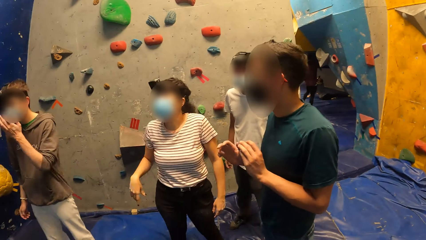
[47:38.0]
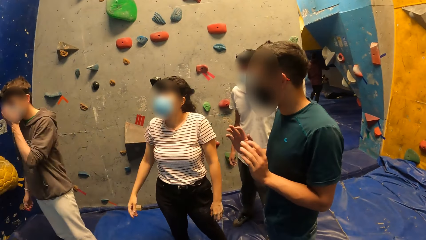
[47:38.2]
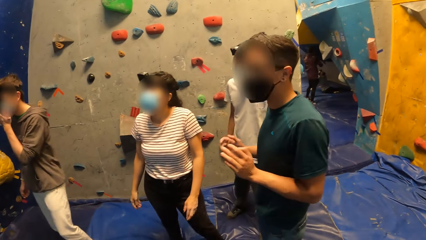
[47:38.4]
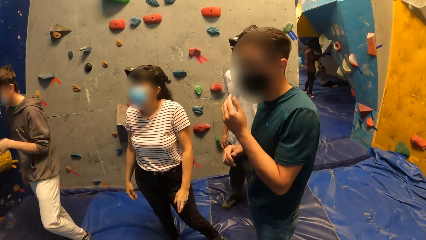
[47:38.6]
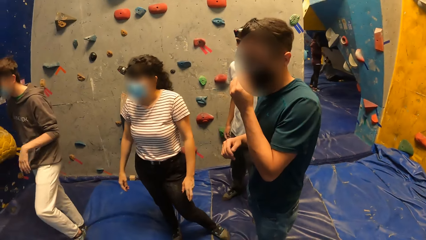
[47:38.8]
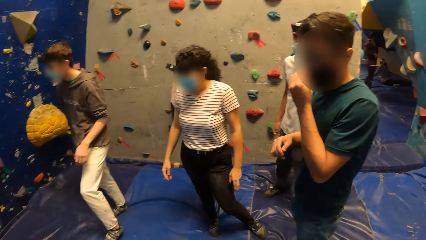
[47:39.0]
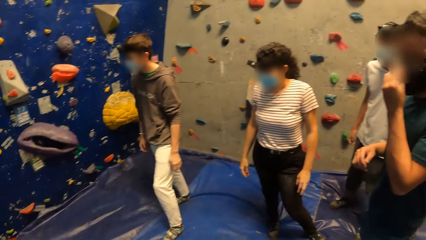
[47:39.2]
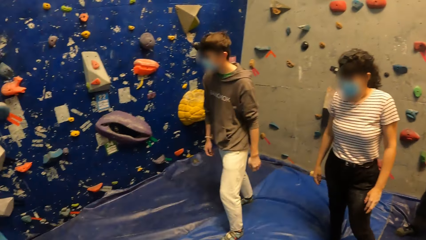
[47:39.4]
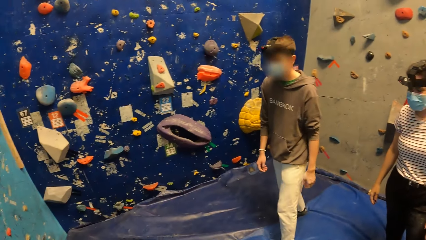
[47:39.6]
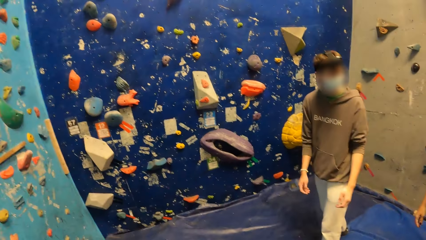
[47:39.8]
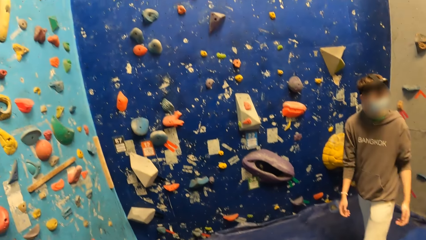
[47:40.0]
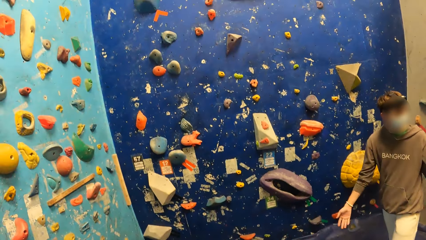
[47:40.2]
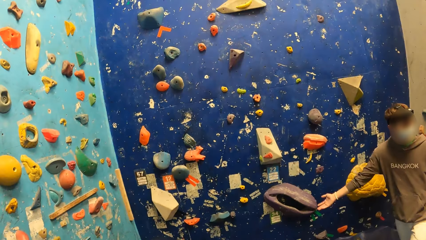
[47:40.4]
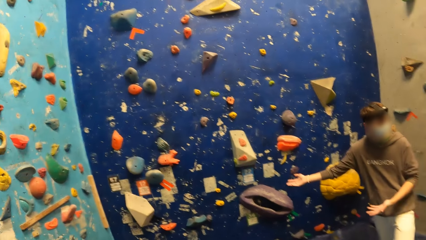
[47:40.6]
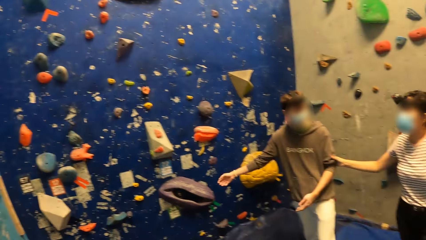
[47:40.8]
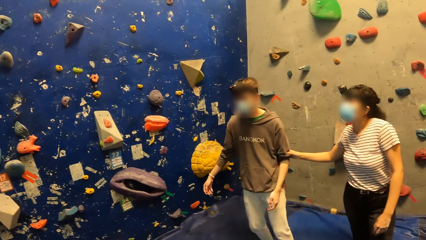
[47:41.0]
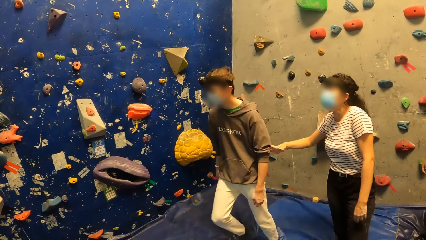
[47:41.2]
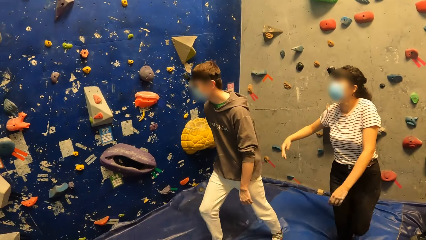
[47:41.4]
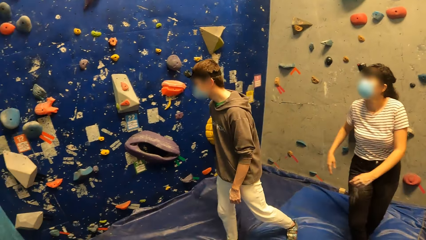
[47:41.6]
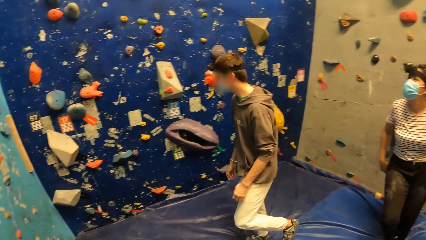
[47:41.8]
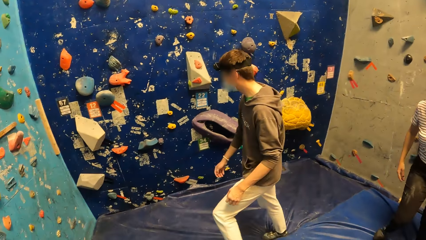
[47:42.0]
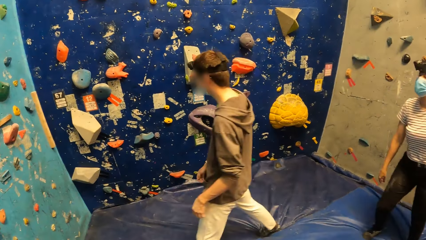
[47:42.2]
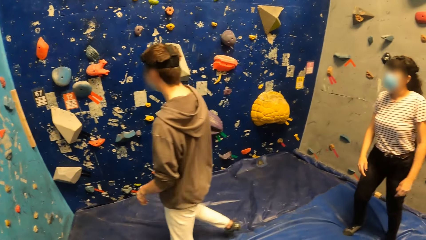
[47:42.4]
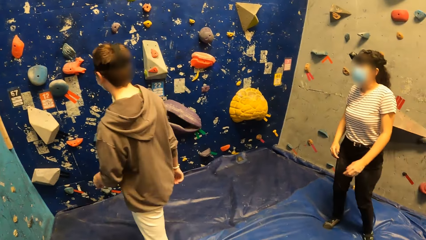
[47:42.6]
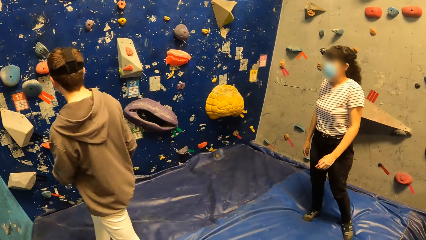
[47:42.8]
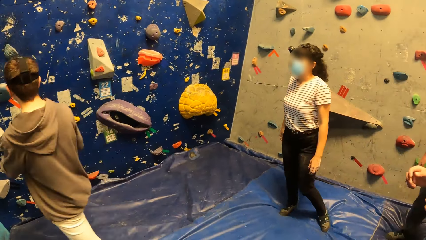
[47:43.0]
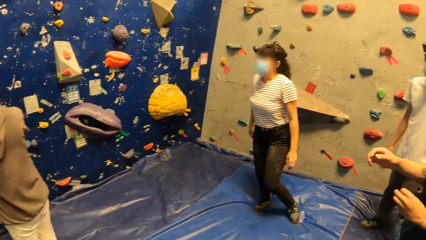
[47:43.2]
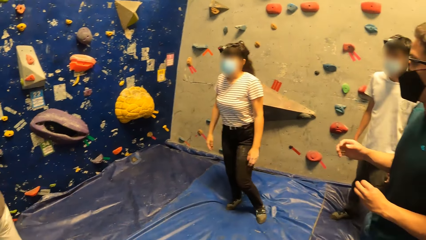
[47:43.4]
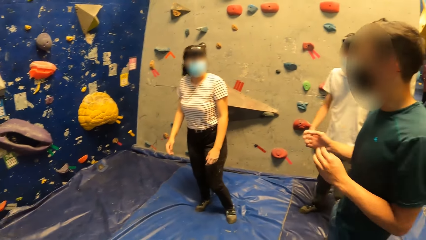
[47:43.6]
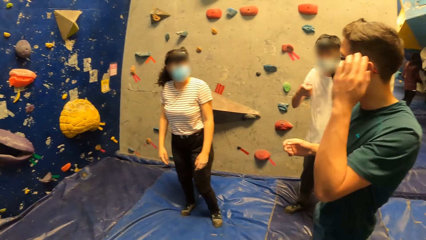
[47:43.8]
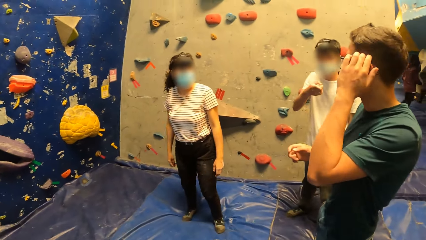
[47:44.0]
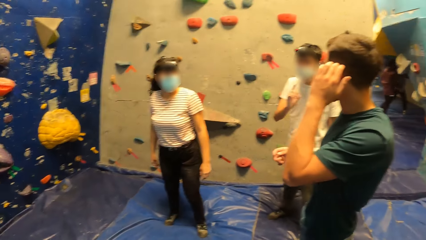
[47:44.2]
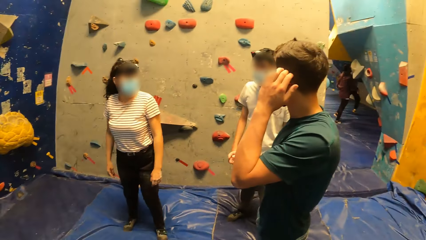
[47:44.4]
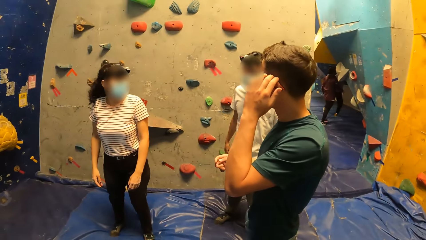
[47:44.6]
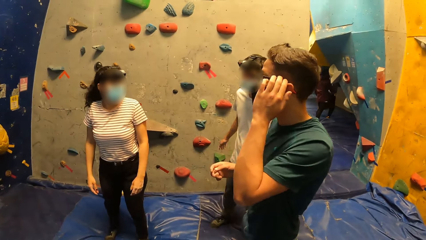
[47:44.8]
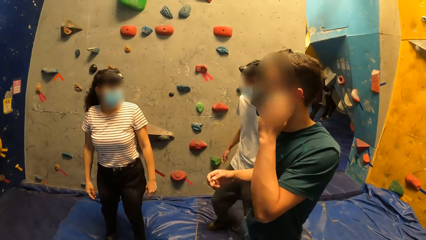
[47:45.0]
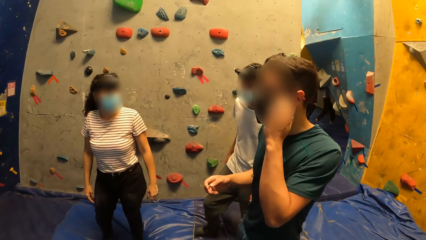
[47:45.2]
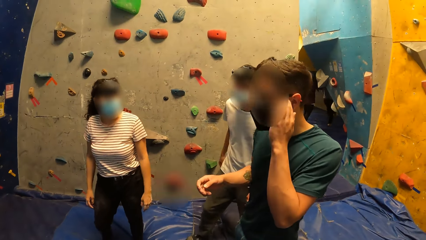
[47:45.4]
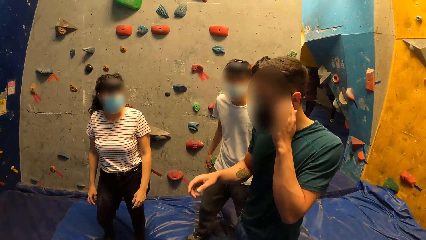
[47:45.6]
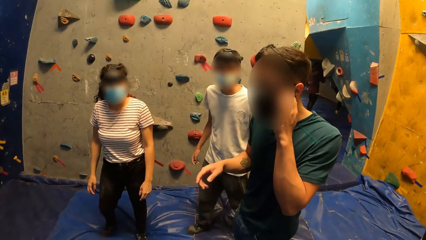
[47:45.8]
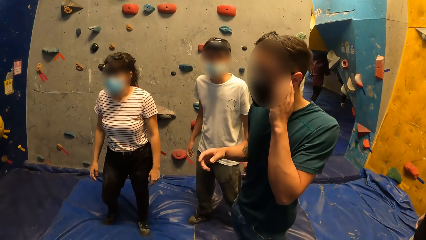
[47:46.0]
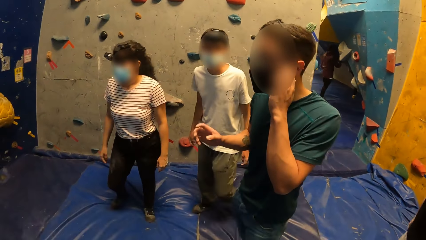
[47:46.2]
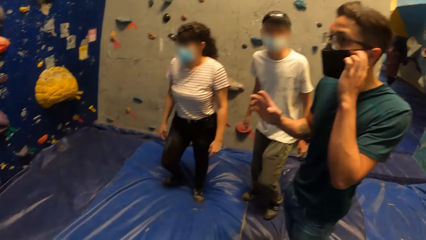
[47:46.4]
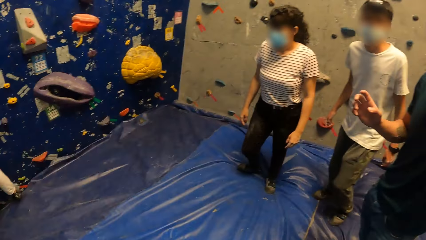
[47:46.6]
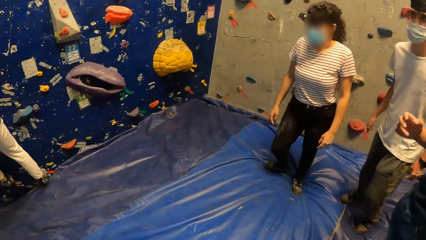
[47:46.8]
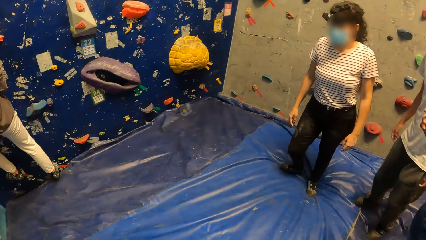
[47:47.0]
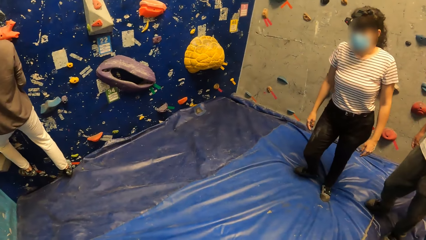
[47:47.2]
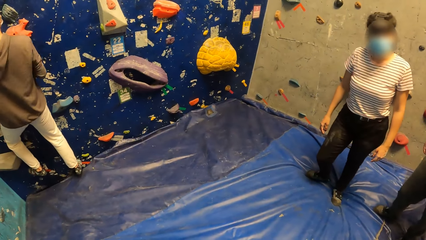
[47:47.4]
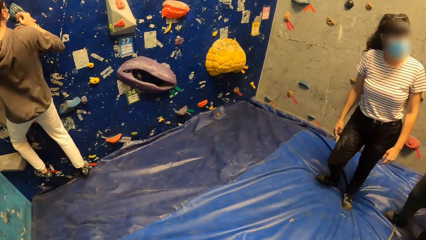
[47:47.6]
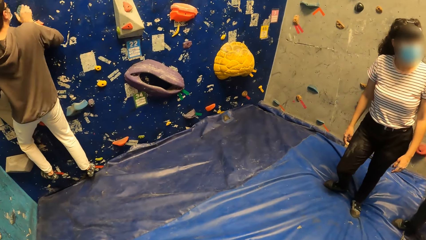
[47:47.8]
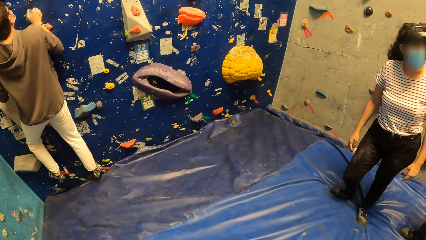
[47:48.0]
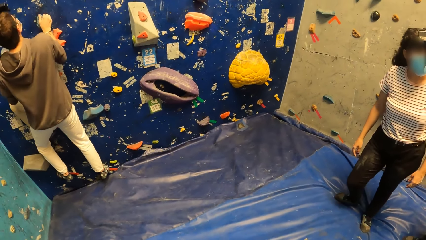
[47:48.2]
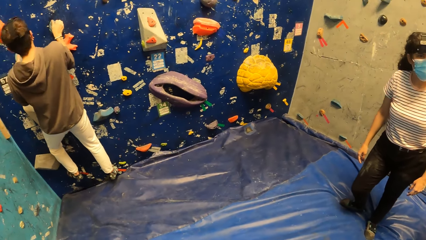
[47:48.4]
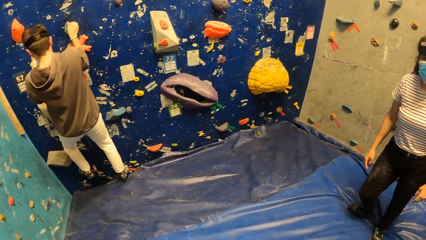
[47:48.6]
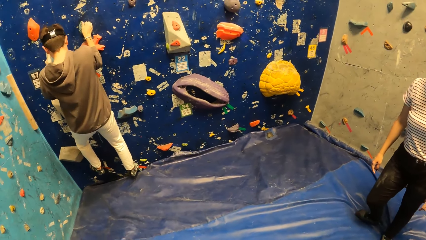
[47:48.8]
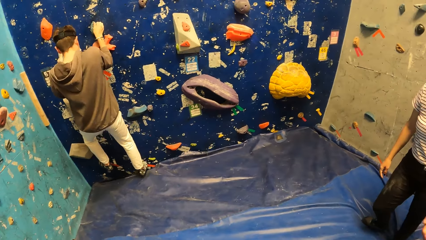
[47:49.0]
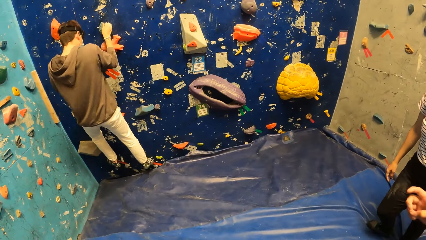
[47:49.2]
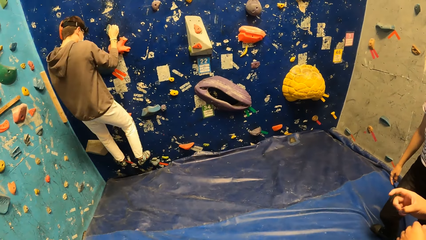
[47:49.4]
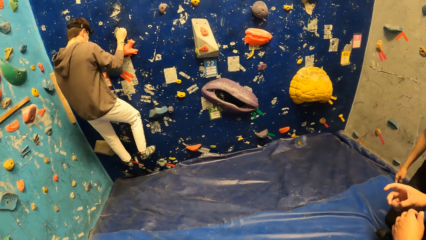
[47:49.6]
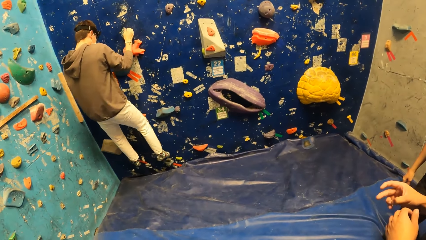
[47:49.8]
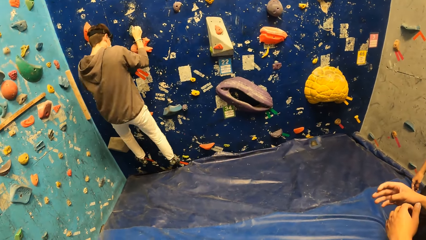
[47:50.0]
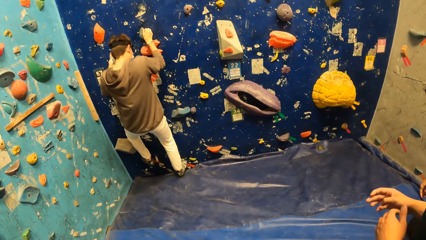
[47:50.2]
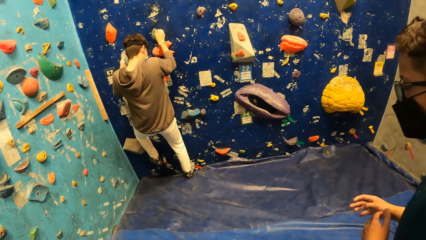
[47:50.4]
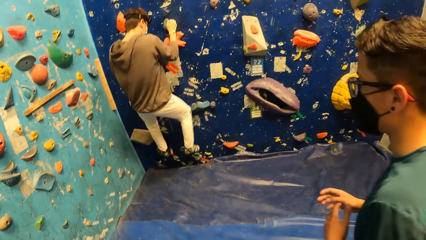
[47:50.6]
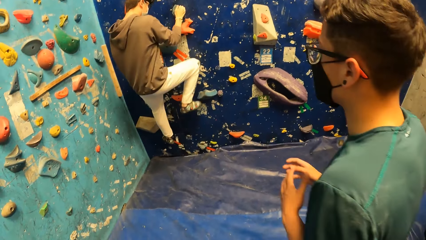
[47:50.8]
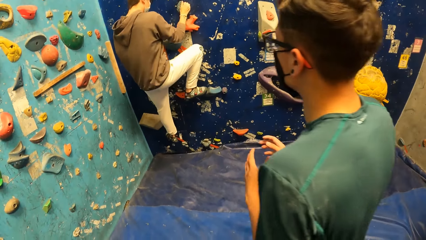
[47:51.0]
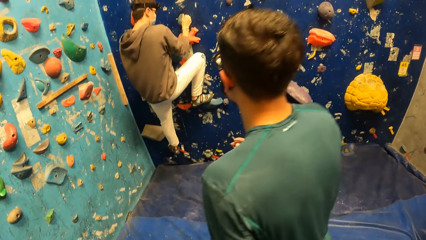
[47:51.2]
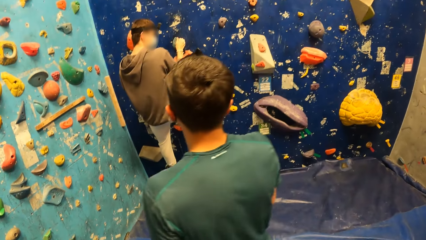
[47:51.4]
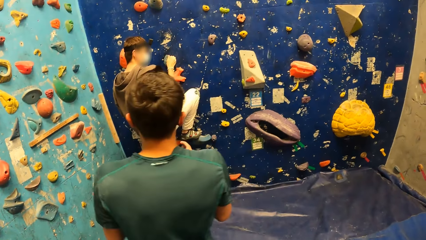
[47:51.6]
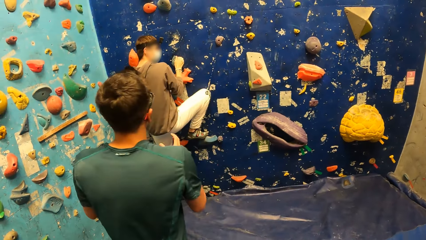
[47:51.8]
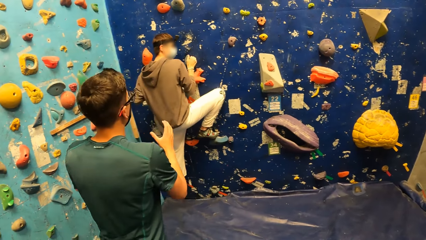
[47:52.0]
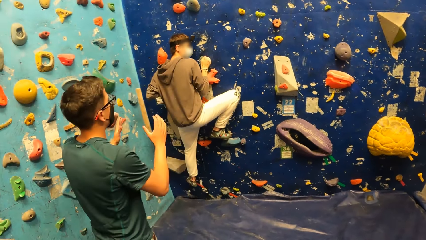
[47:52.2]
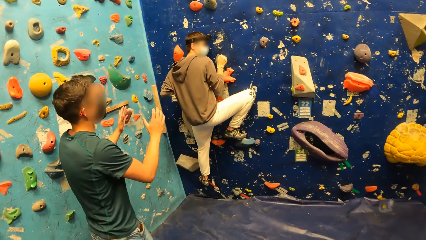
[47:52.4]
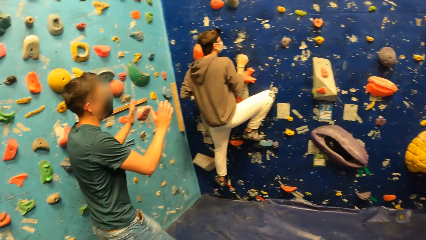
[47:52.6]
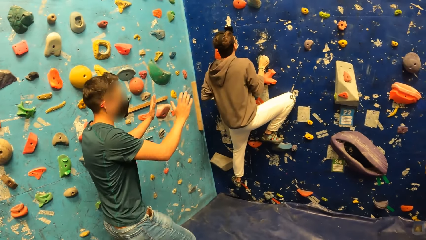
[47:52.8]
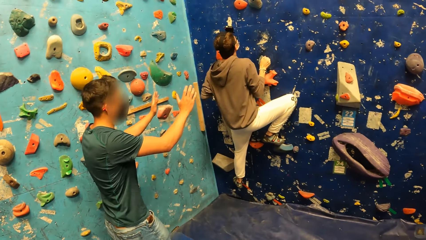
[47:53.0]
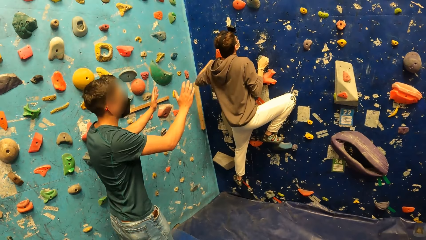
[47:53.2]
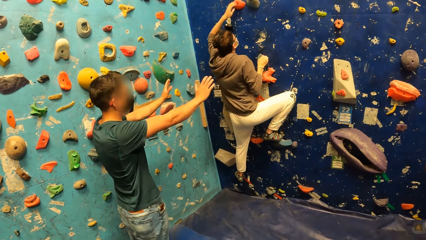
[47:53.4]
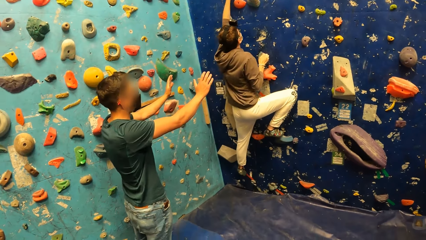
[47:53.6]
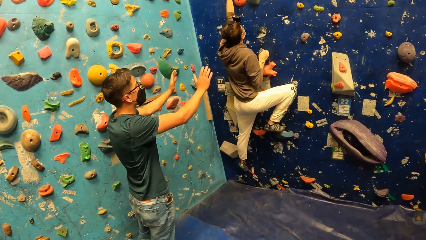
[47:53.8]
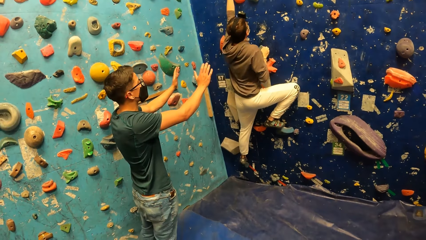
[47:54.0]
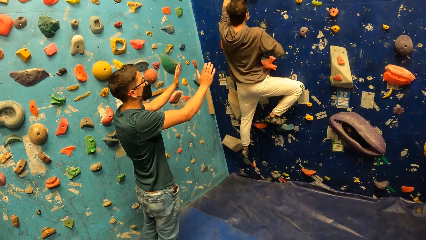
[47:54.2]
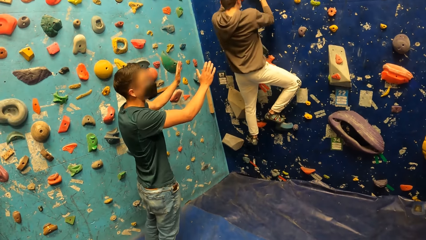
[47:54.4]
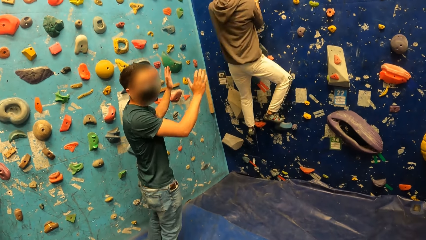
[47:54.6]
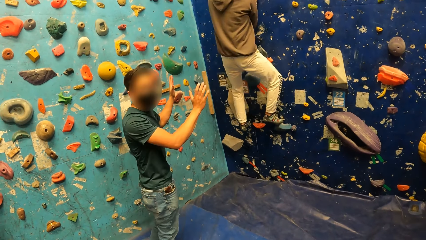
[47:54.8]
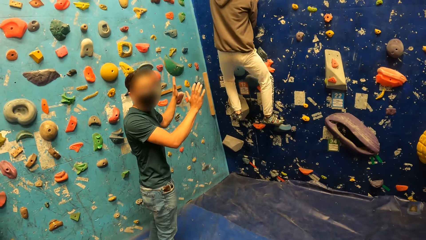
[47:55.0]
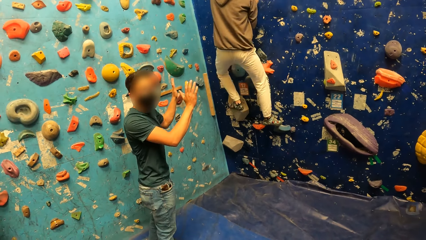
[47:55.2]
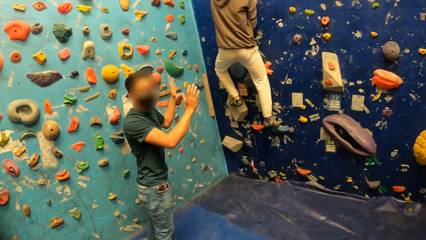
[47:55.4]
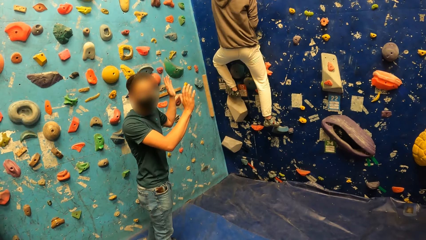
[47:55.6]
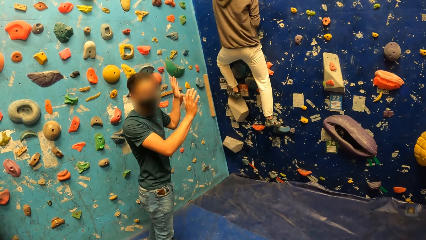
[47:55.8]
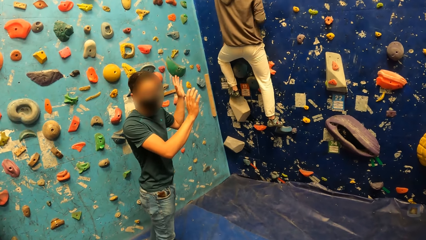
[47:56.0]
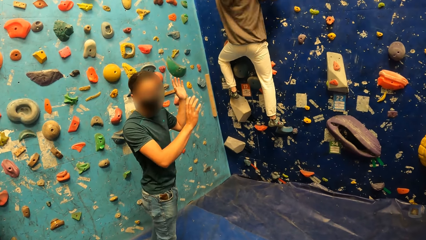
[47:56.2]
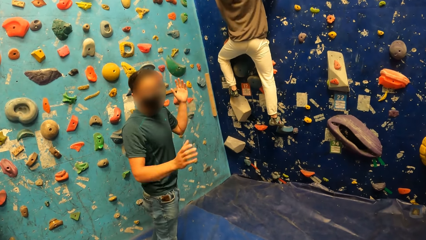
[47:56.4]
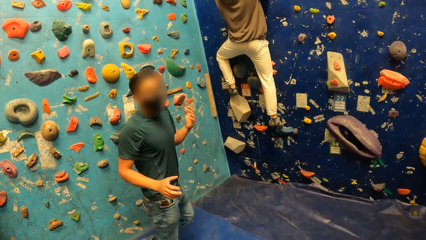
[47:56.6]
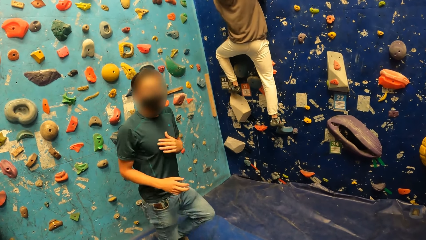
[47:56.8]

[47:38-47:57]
A man climbs the bouldering wall with his hands and feet. The man holds a bouldering hold with his right hand. The man removes his right leg from a bouldering hold. The man places his right leg on the bouldering hold. The man places his right leg on a bouldering hold. The other man demonstrates with his hands. The first man removes his left hand from a bouldering hold. The first man holds a bouldering hold with his left hand, pulls himself up the bouldering wall, removes his right hand from the bouldering hold and holds a bouldering hold with his left hand. The other man interacts with the camera wearer and a group of people. The first man places his left foot on a bouldering hold.
